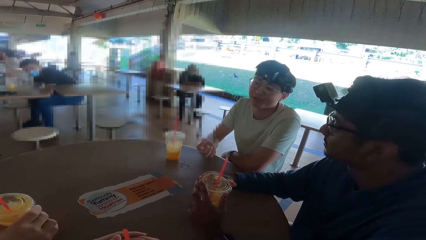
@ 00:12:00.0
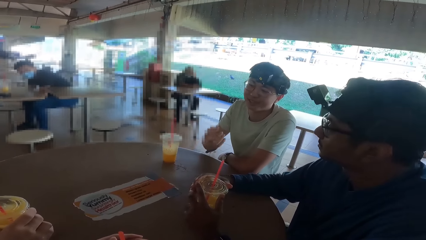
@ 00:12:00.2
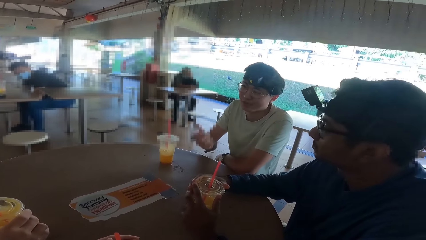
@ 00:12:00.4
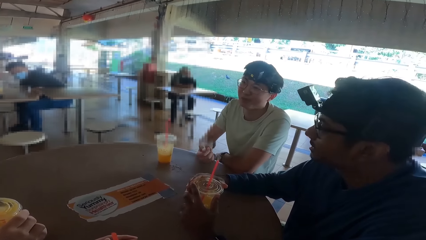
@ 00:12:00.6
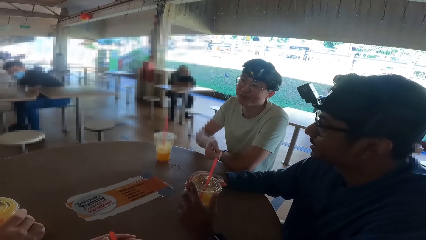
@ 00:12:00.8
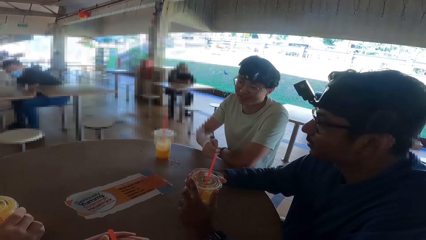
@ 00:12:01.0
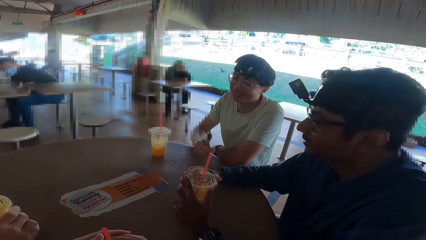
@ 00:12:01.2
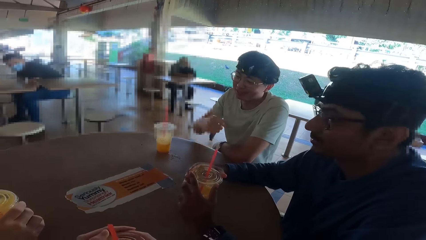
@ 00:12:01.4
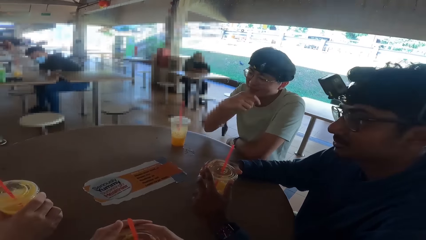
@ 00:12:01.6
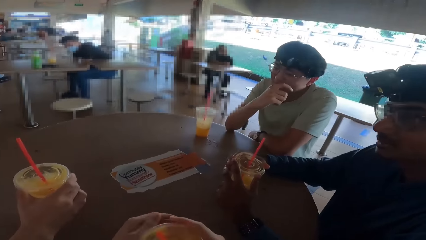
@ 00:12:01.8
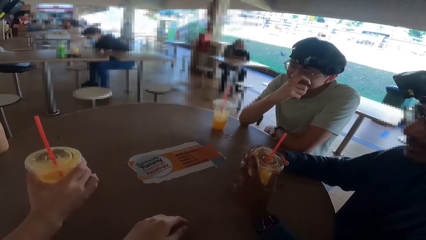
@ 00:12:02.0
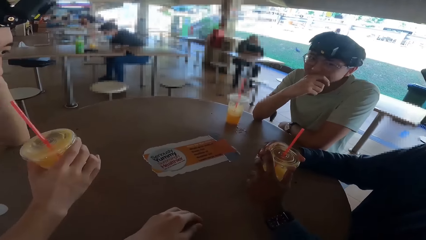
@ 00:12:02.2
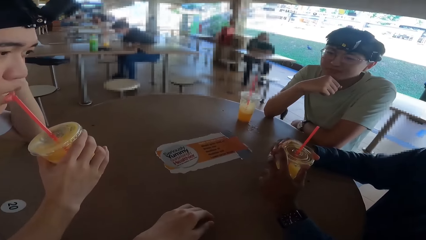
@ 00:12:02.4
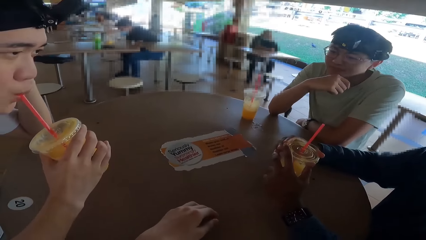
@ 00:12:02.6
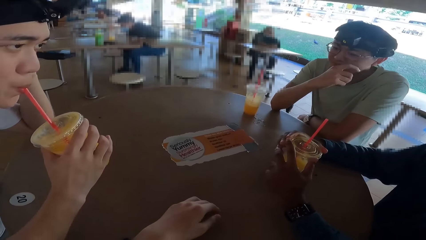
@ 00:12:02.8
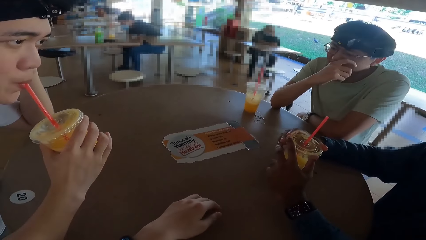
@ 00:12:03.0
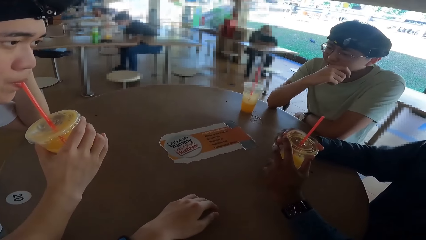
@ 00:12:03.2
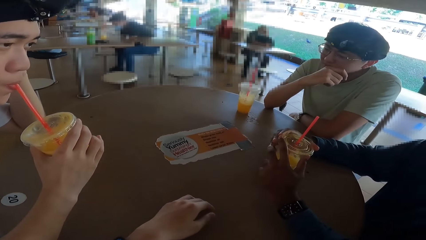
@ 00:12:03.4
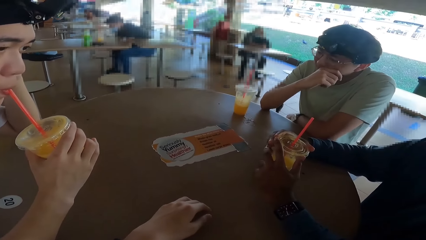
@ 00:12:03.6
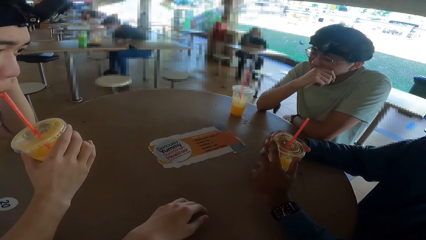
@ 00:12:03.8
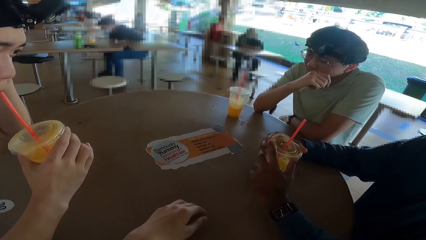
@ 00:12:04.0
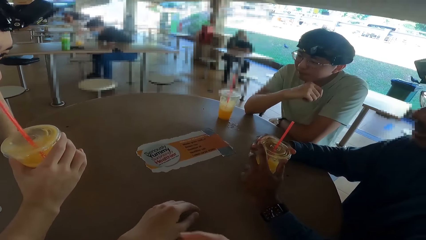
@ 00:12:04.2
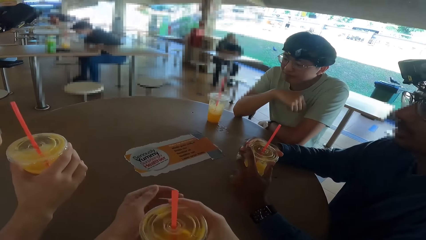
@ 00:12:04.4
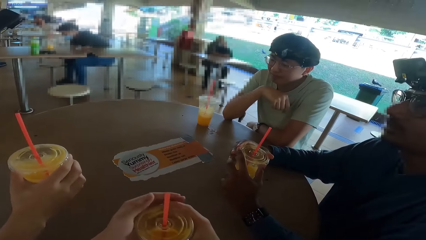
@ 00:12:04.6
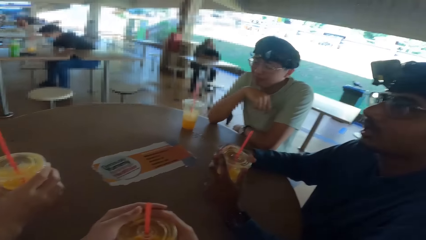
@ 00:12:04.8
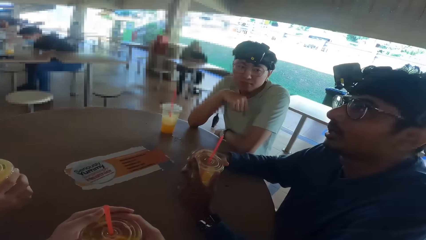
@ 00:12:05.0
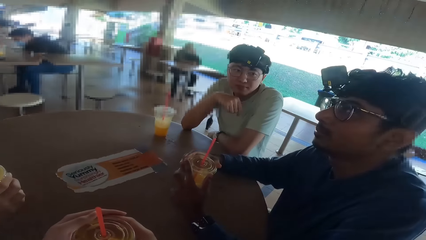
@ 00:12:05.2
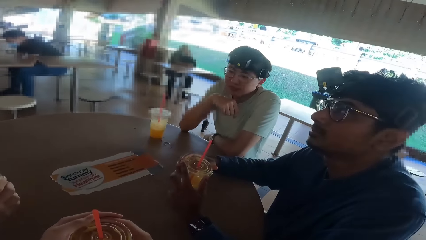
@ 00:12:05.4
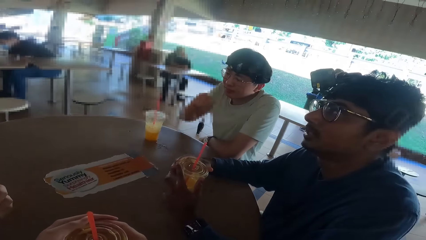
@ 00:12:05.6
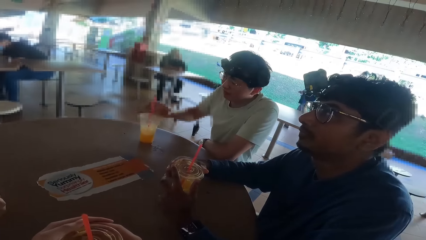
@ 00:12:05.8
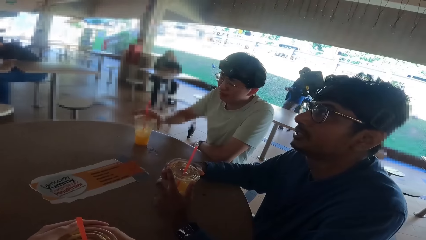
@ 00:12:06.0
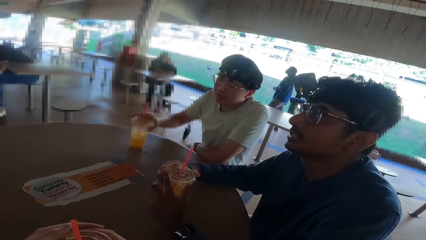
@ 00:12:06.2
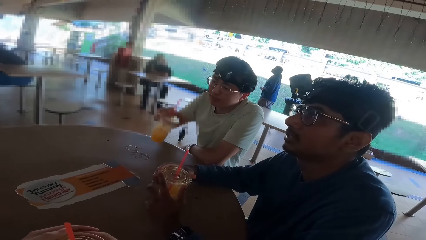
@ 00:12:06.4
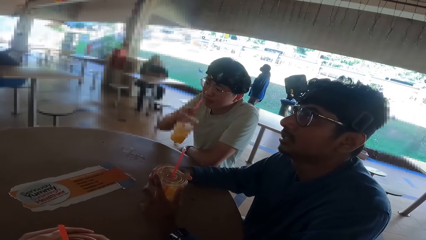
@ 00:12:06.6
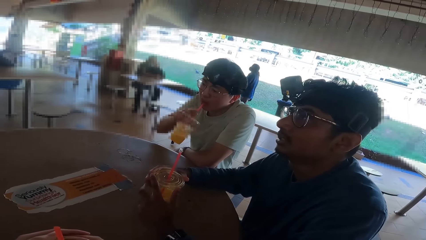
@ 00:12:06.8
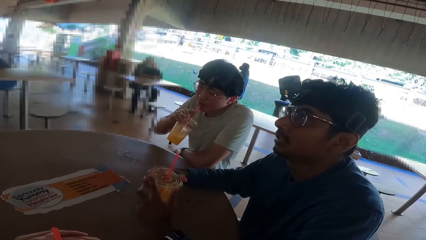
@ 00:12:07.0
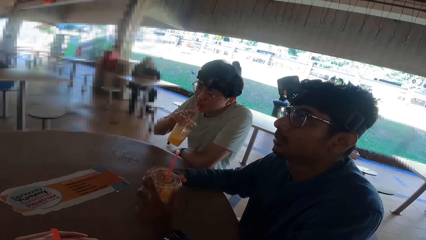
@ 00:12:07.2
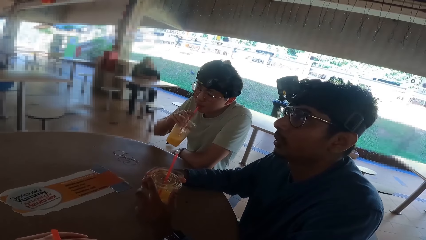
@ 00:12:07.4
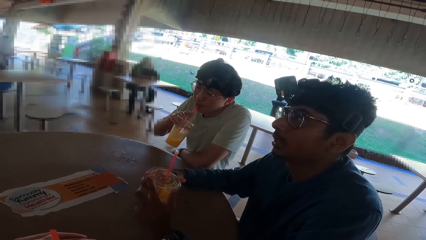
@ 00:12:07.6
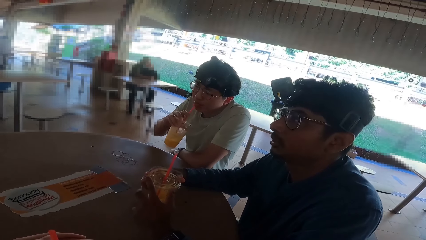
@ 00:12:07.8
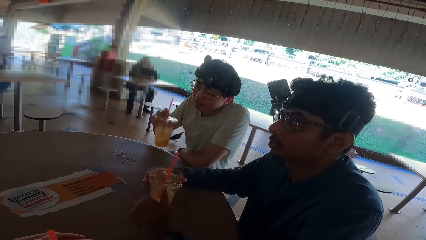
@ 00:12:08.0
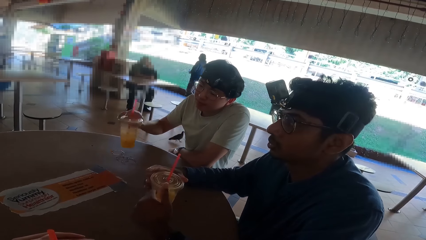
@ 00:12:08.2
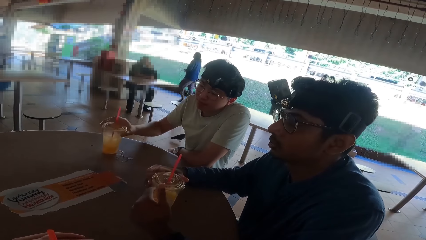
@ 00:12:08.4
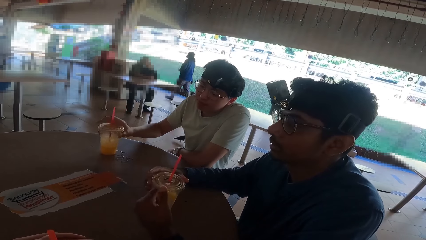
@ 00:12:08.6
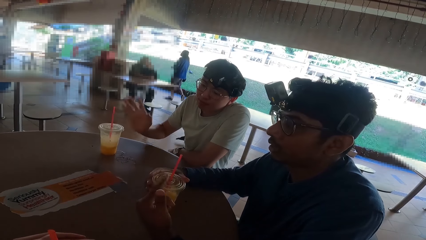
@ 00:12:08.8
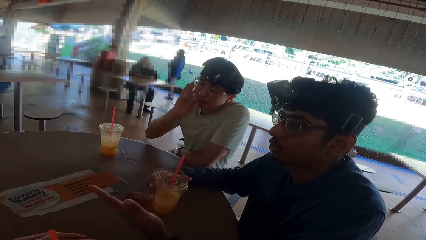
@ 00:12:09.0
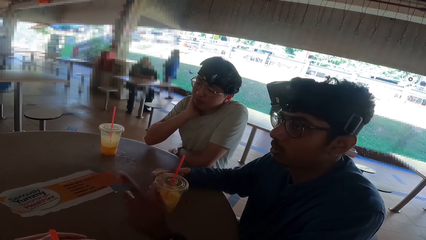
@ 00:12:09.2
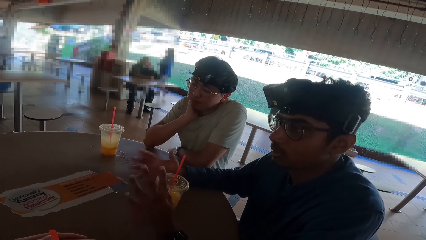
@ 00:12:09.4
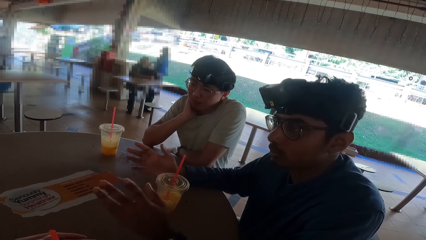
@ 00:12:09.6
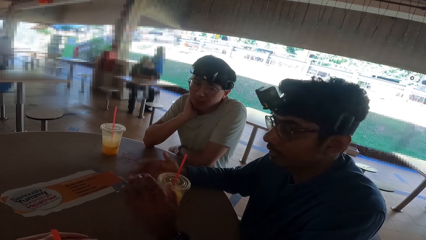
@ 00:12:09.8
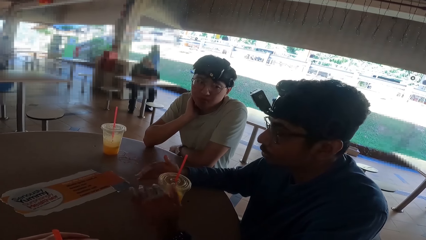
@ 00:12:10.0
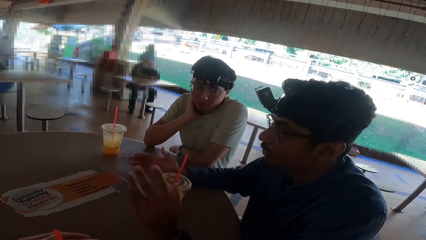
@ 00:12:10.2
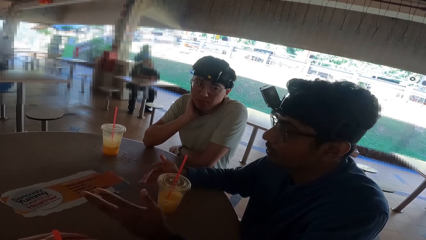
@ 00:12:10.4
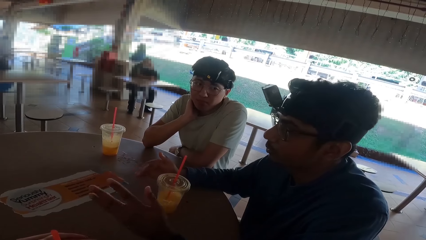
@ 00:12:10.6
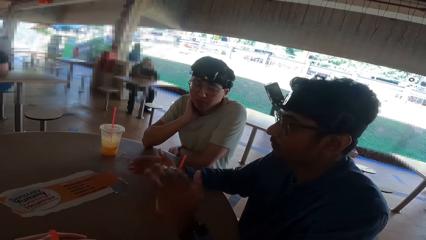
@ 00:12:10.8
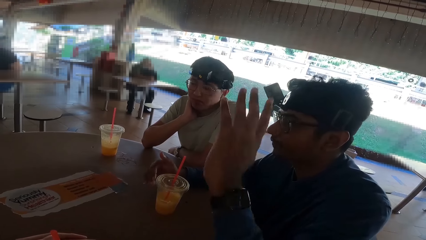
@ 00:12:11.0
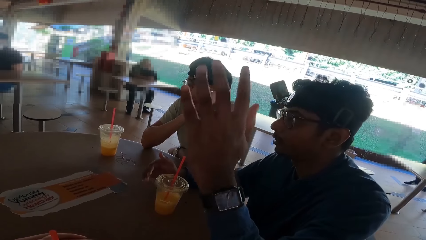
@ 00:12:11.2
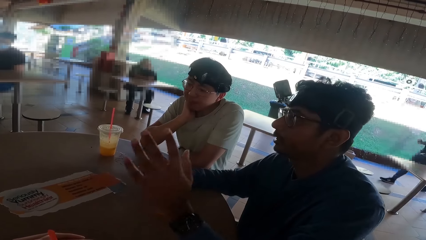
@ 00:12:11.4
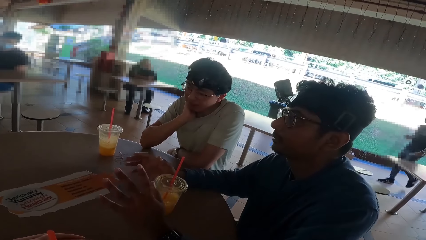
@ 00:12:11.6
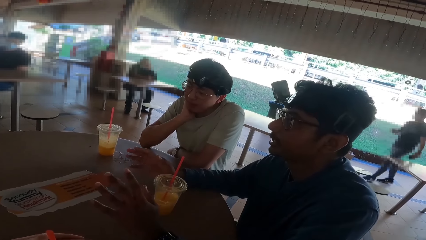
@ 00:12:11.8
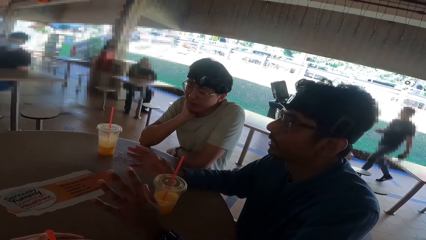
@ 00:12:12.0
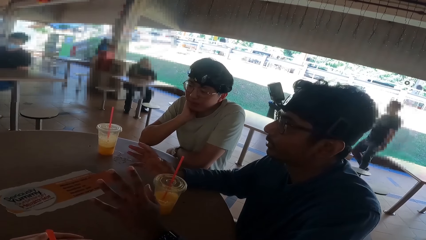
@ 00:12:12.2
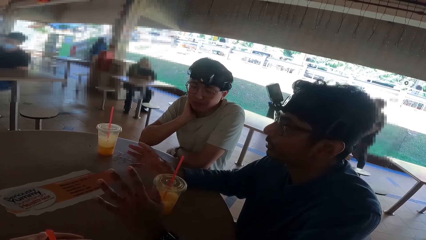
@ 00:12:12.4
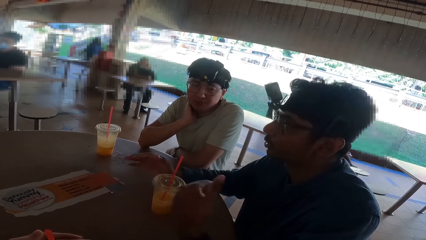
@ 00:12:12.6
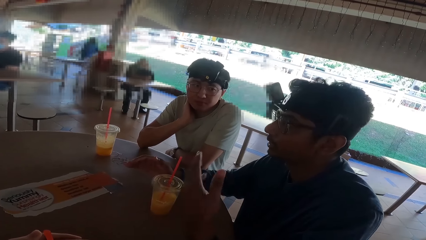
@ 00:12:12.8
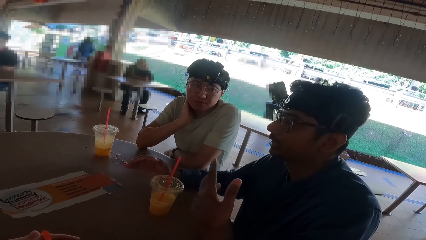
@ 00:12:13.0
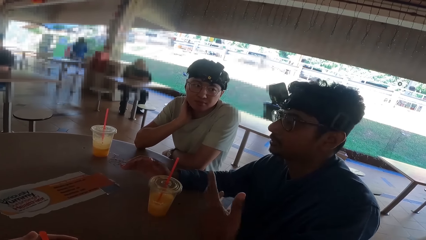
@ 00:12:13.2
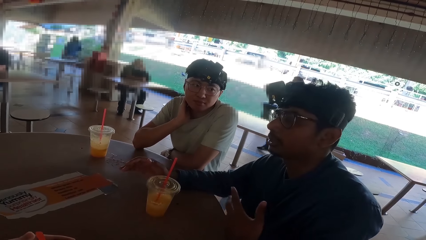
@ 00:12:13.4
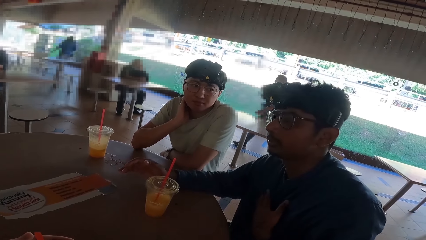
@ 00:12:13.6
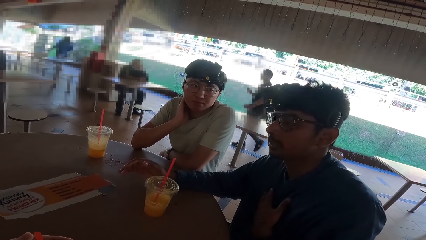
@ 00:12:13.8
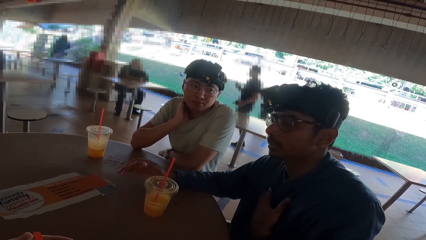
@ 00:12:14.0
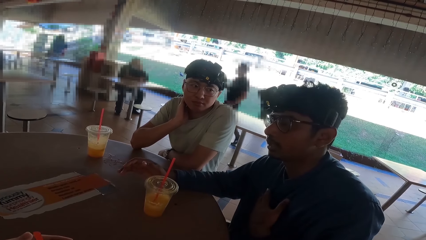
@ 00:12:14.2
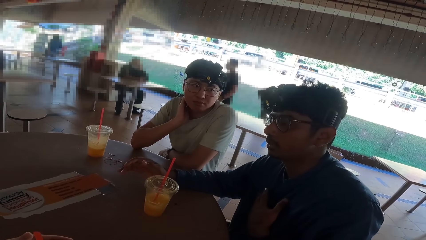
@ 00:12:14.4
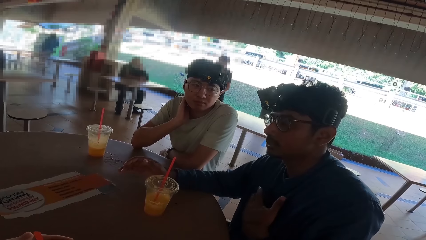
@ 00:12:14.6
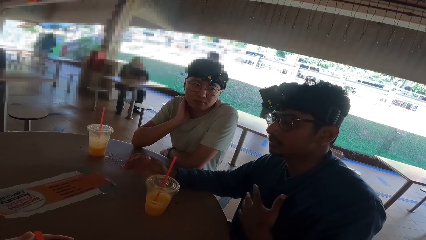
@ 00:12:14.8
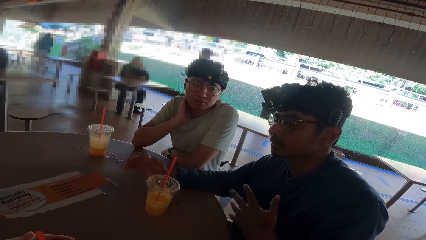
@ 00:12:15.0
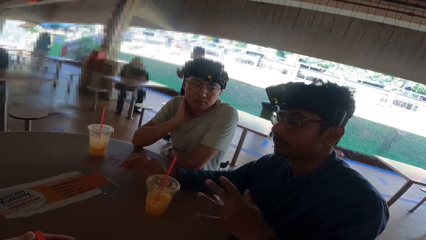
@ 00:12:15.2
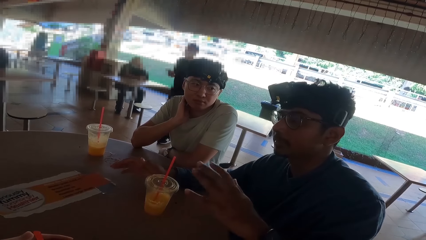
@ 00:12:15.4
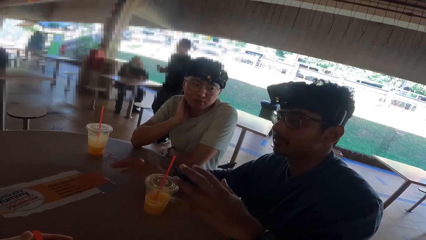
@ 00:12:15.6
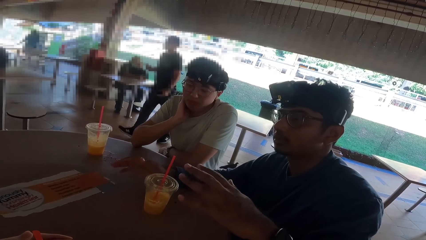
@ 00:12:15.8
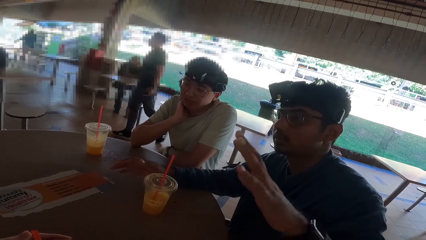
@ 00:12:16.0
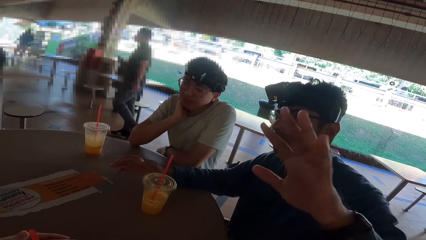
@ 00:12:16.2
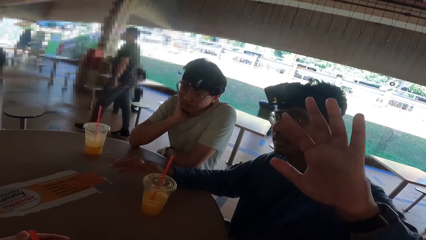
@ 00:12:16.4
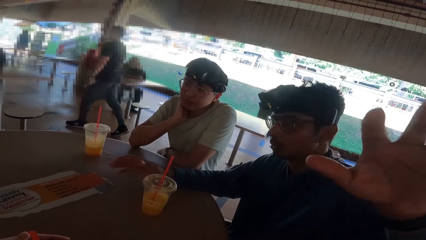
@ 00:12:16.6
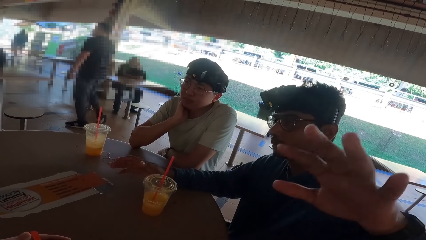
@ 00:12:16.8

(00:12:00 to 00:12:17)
The camera wearer takes a drink. A person takes a drink. A man drinks the drink. Another man talks. A third man picks up a drink. He drinks the drink and returns the drink. A lady walks around. The second man talks using hands. Another man walks around.
